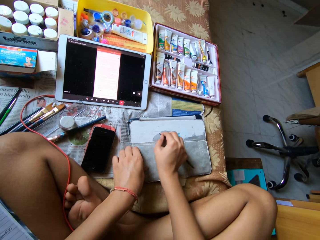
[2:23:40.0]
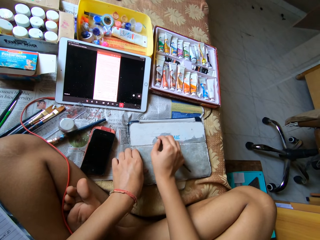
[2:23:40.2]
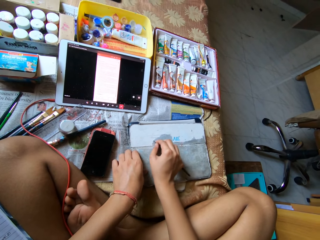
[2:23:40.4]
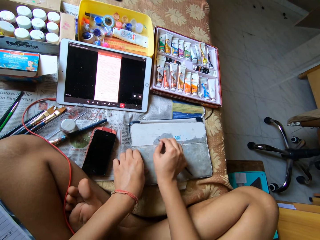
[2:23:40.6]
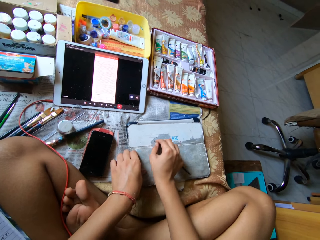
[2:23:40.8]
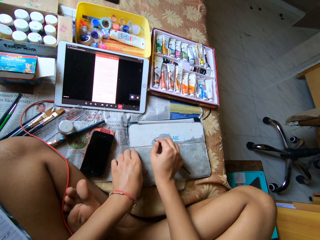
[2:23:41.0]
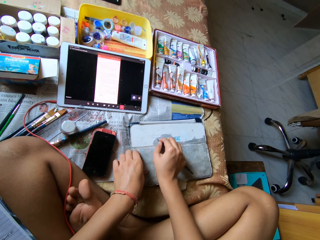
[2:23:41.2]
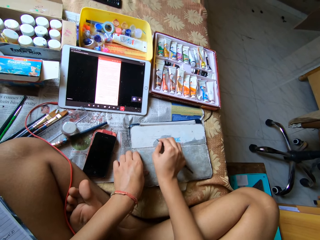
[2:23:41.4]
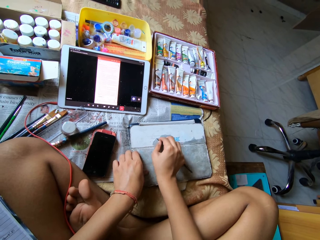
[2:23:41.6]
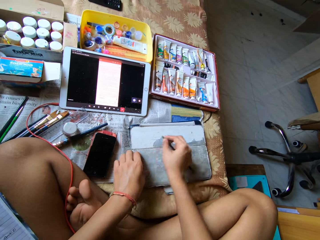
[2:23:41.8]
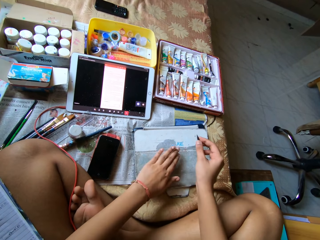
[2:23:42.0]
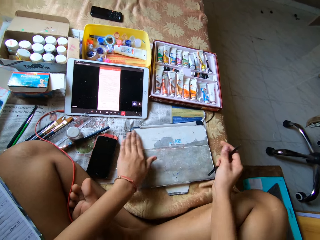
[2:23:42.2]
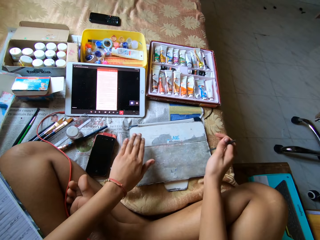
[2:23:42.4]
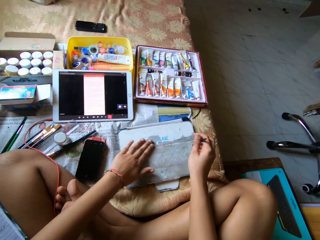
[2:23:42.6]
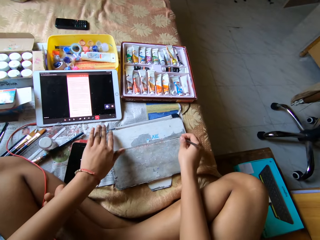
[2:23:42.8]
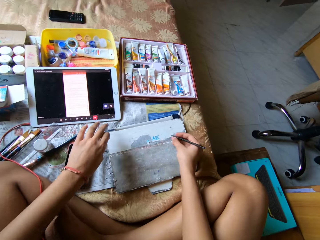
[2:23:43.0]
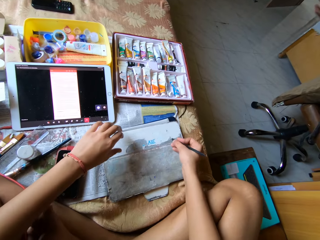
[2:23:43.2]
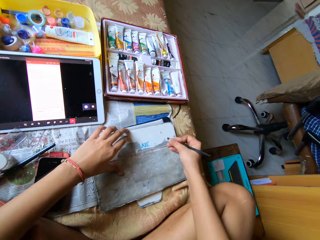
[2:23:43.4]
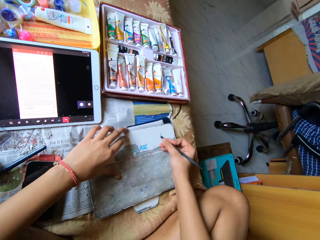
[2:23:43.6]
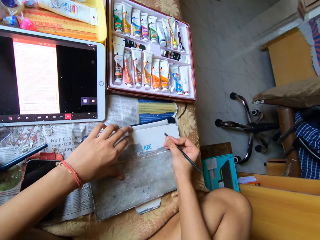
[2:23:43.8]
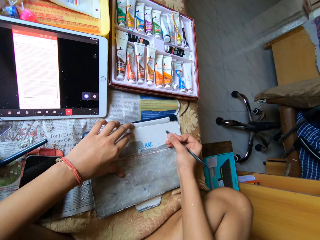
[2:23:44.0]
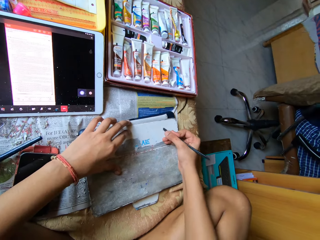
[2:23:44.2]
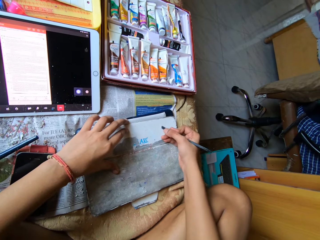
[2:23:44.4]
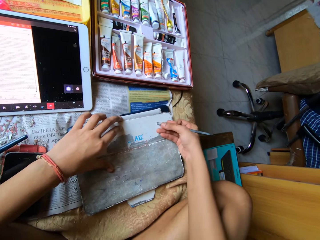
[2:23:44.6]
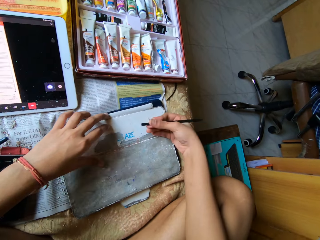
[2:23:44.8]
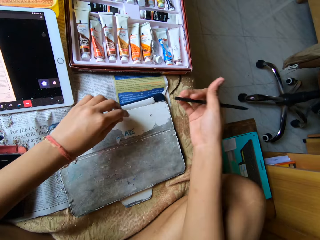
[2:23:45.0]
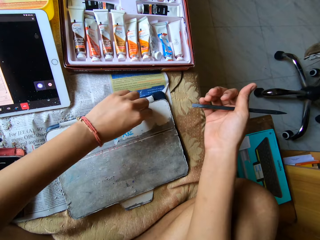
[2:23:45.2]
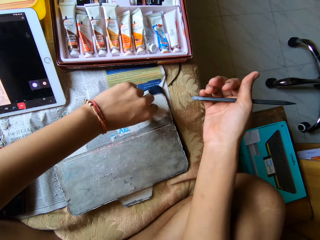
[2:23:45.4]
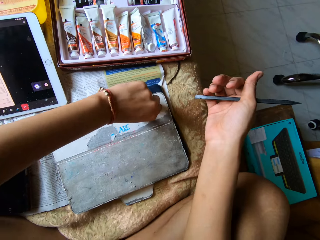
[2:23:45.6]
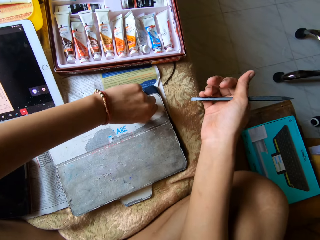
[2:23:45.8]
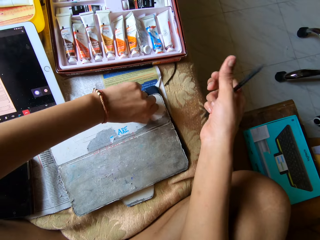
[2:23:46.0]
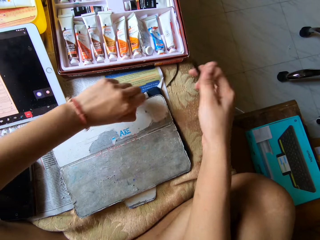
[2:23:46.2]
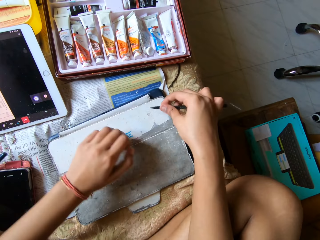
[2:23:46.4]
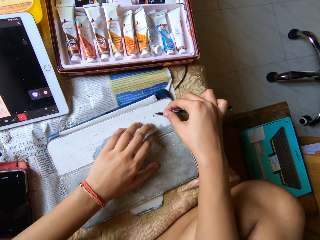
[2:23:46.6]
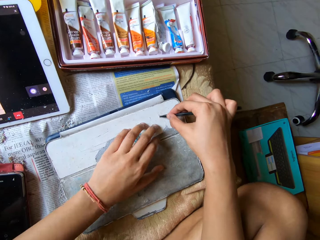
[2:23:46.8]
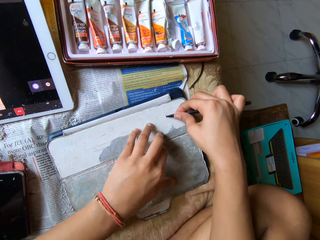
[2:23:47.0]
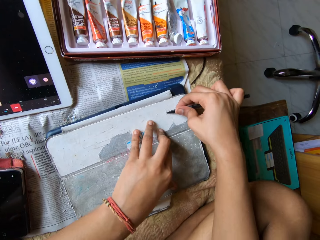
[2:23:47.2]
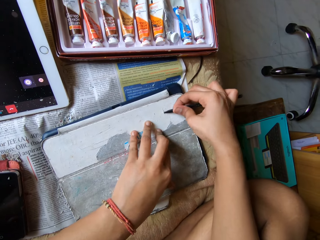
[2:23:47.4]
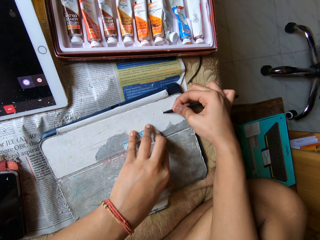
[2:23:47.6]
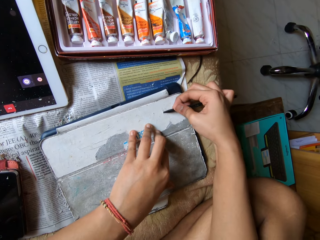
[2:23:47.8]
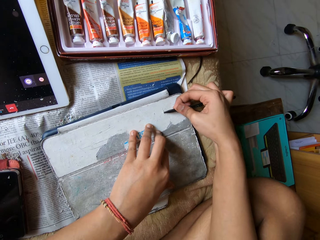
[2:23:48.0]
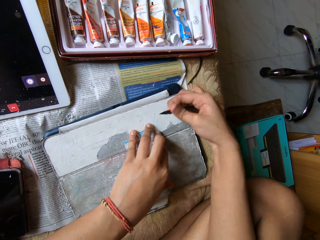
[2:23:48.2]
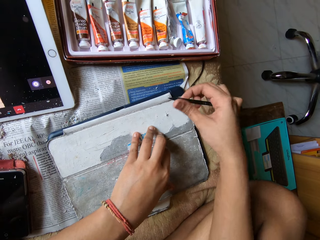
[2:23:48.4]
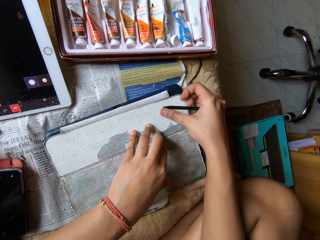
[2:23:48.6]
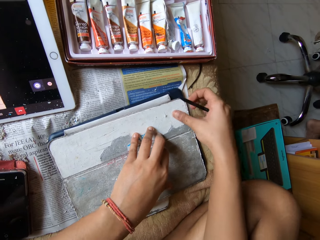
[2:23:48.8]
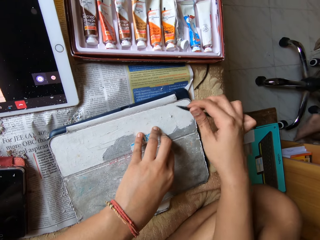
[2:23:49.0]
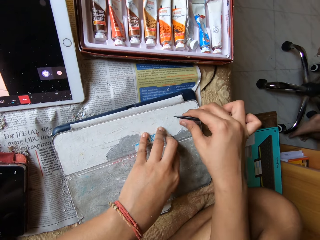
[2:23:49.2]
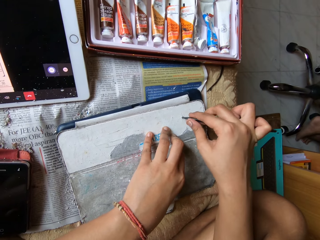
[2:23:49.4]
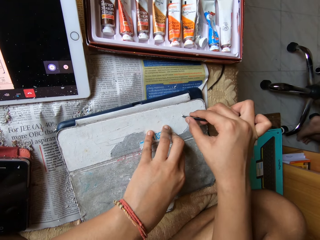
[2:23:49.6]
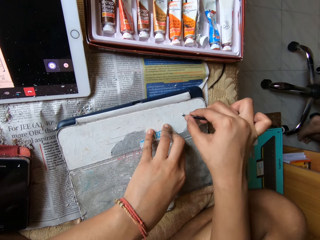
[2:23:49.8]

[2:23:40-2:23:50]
The camera wearer dusts the tablet cover with a finger of her left hand. She peels the skin of the tablet cover with the metal scraper in her right hand. She peels the skin of the tablet cover with her left hand. She peels the skin of the tablet cover with the metal scraper in her right hand.

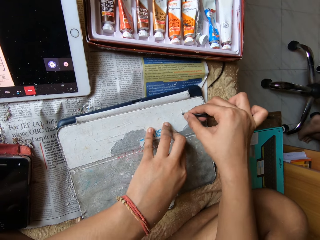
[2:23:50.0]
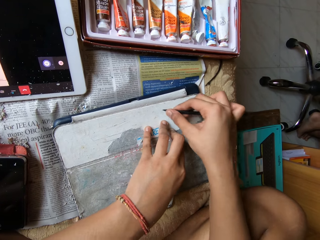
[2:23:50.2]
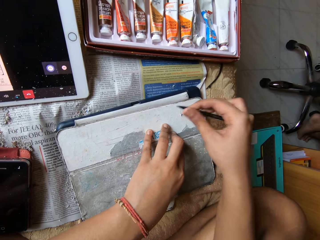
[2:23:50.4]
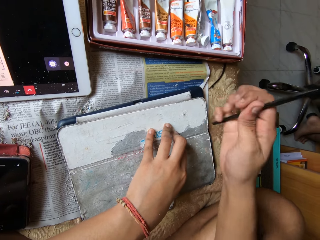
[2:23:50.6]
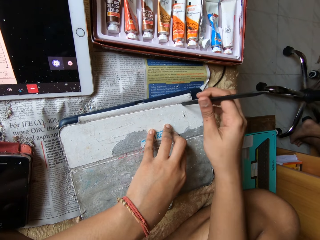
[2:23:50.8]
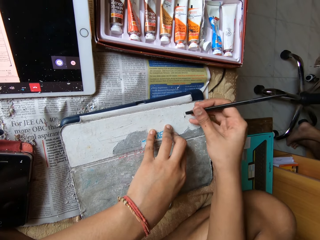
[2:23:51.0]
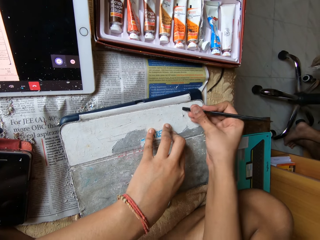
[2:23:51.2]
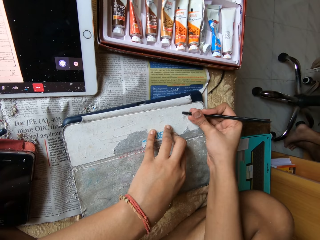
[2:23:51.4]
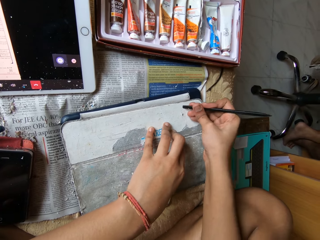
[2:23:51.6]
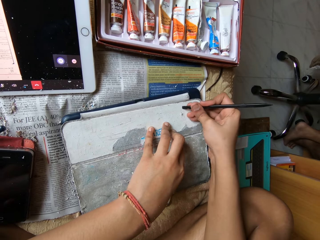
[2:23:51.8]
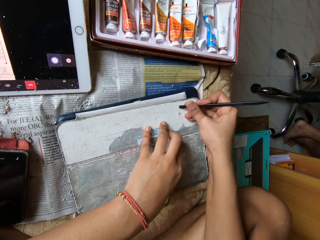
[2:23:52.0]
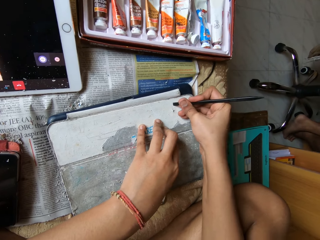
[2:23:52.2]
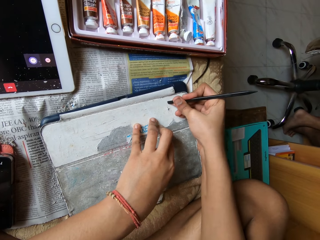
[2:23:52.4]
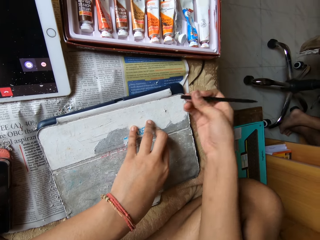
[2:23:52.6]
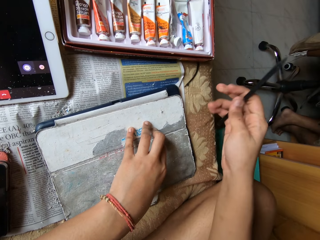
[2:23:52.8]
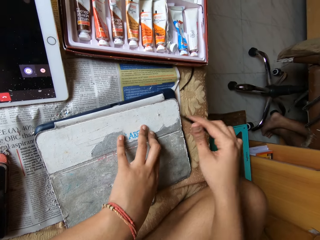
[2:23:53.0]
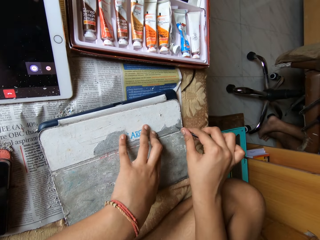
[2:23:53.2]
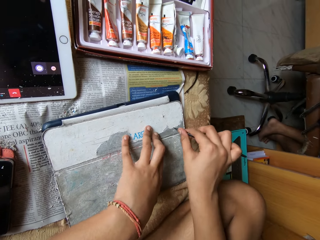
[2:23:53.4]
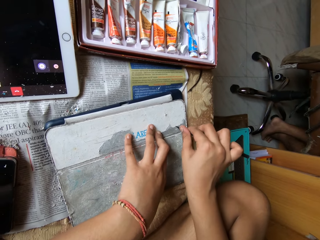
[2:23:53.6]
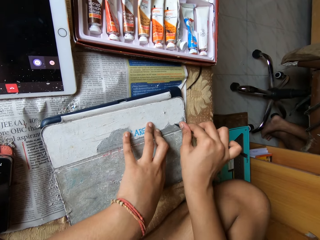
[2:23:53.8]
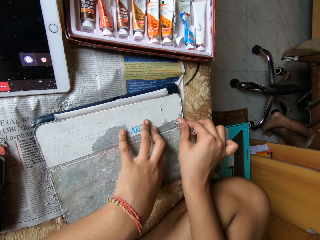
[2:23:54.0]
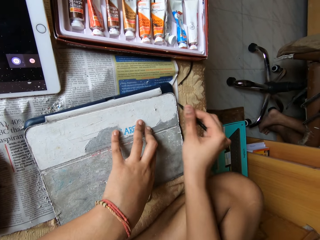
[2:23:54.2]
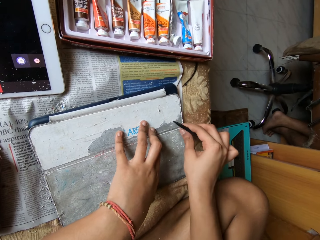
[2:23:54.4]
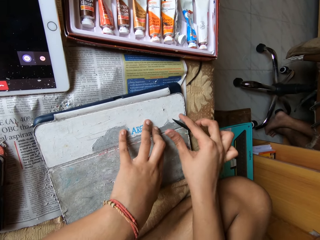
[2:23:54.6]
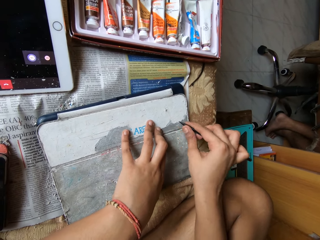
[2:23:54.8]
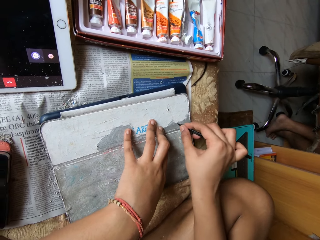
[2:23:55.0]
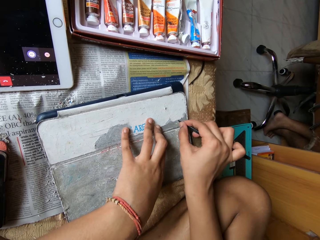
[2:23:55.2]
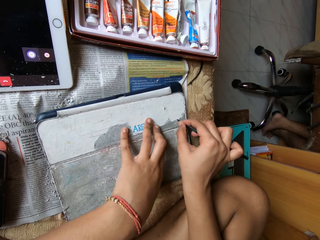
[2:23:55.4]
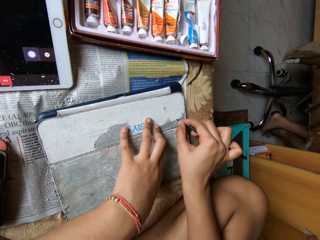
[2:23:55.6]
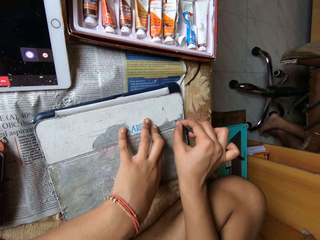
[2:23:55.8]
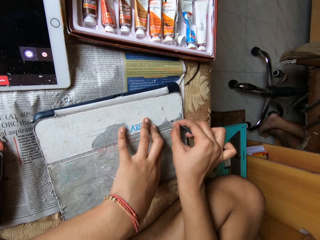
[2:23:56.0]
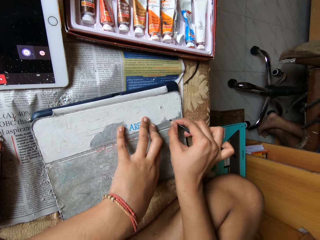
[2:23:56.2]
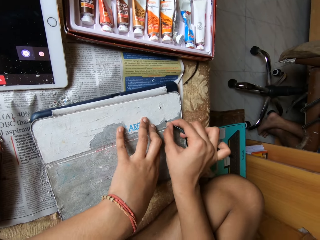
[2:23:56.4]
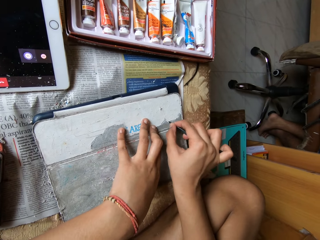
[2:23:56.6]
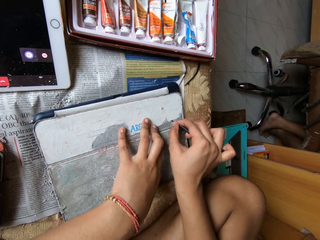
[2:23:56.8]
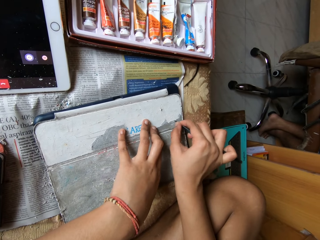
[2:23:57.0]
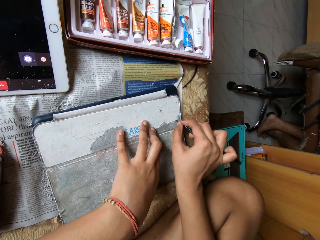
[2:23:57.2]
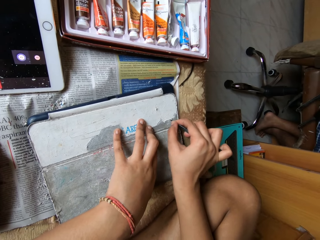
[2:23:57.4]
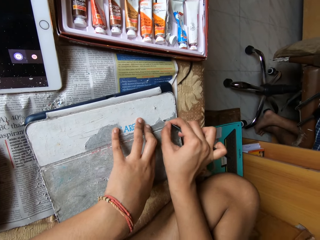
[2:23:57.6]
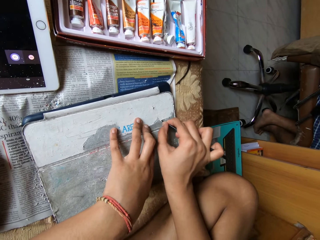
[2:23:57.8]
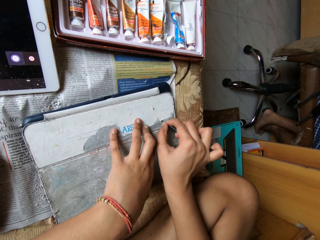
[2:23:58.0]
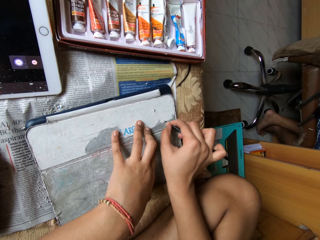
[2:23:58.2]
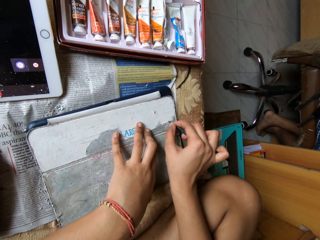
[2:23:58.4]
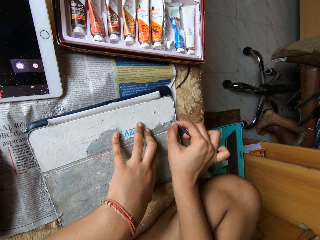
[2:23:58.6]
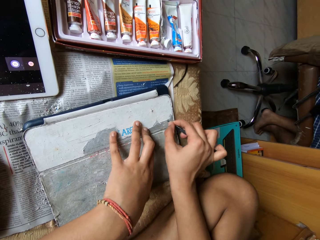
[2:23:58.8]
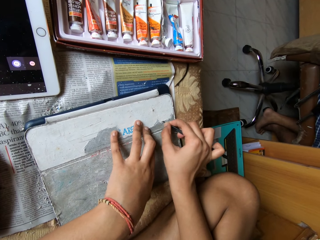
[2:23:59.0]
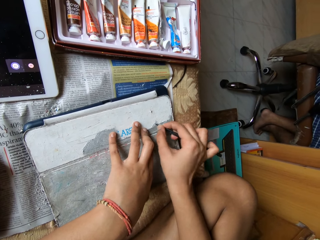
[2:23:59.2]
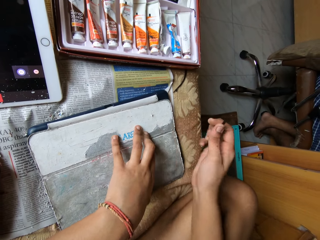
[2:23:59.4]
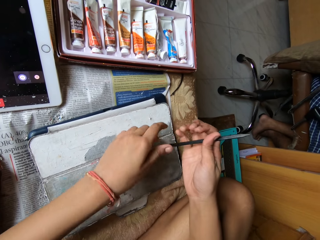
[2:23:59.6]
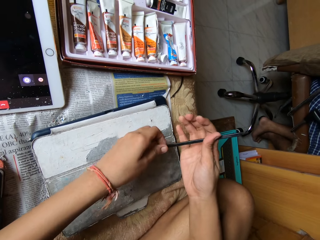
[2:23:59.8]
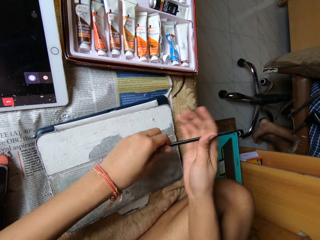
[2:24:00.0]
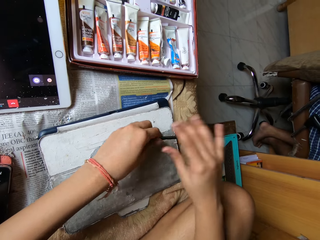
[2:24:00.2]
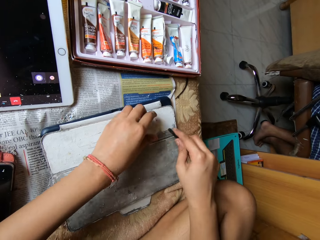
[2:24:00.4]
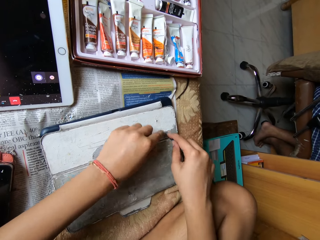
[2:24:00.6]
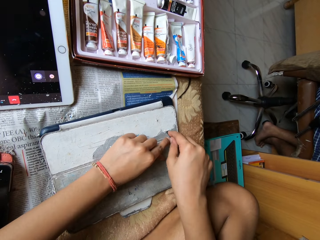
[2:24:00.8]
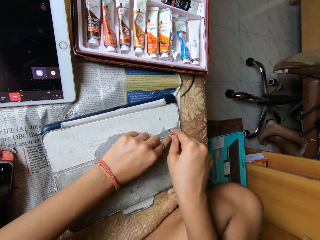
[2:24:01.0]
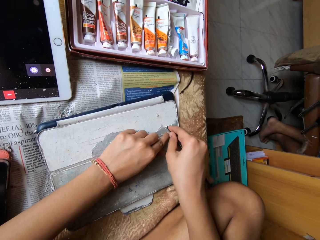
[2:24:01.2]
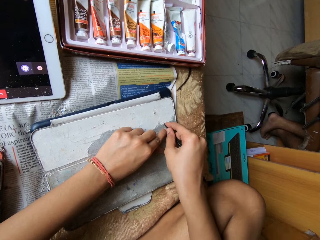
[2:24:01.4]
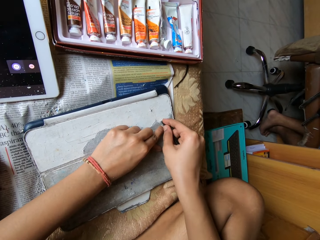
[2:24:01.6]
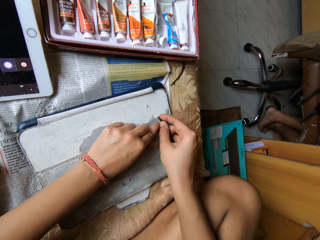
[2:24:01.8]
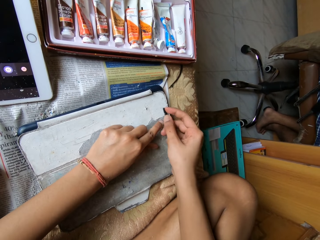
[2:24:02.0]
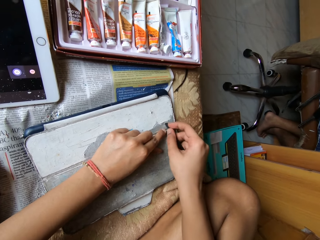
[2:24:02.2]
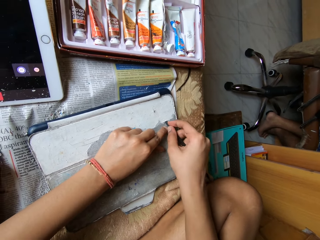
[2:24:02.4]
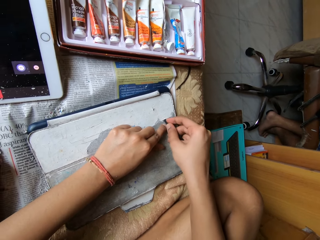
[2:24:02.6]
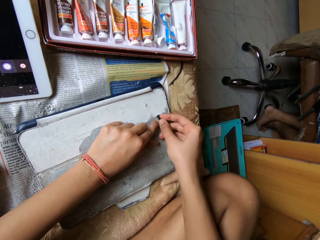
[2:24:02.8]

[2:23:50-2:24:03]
The camera wearer flips the metal scraper with her right hand. She peels the skin of the tablet cover with the metal scraper in her right hand. She flips the metal scraper with her right hand. She peels the skin of the tablet cover with the metal scraper in her right hand. She passes the metal scraper in her right hand to her left hand. She passes the metal scraper in her left hand to her right hand. She peels the skin of the tablet cover with the metal scraper in her right hand.
